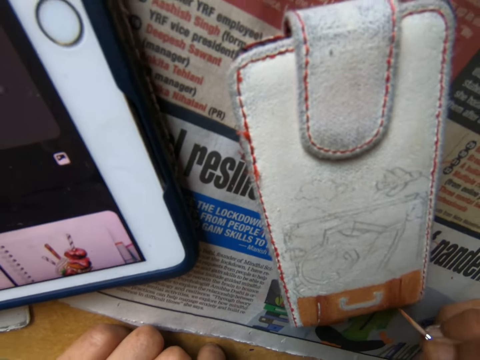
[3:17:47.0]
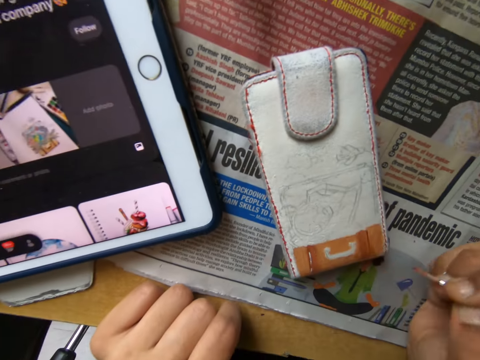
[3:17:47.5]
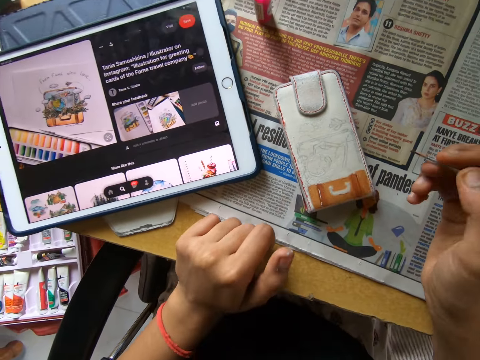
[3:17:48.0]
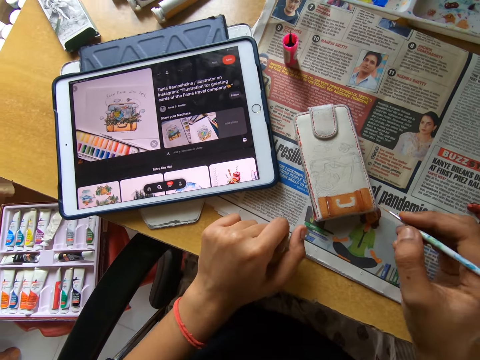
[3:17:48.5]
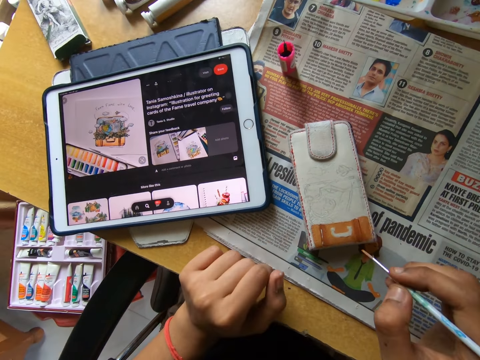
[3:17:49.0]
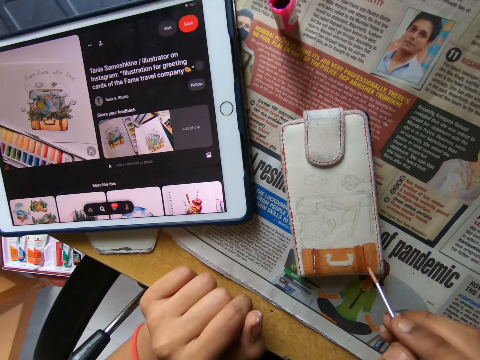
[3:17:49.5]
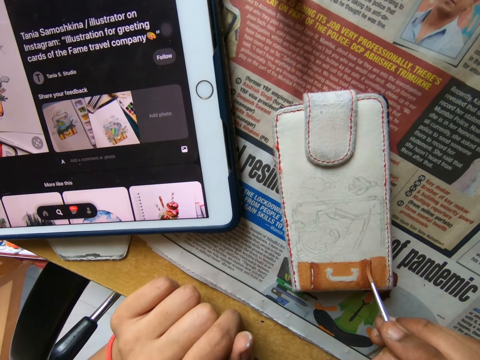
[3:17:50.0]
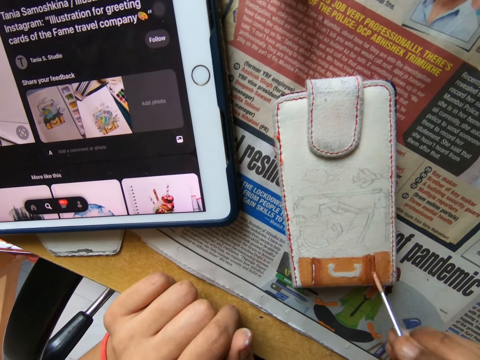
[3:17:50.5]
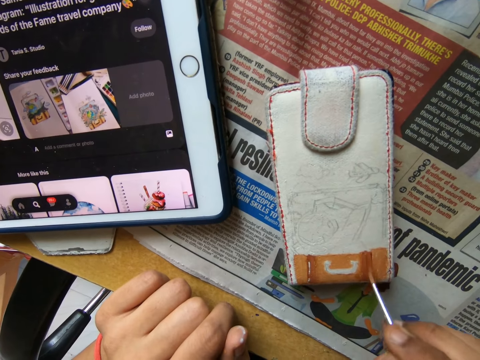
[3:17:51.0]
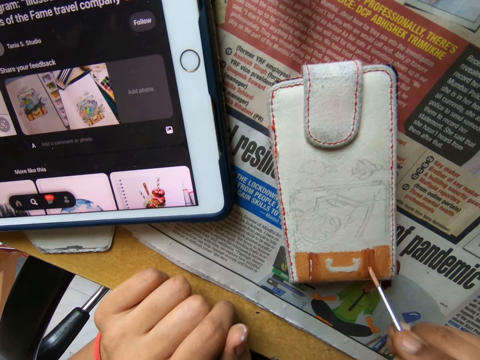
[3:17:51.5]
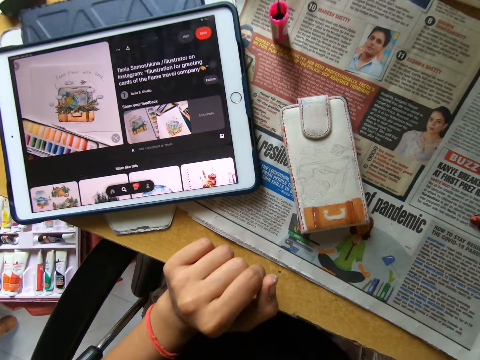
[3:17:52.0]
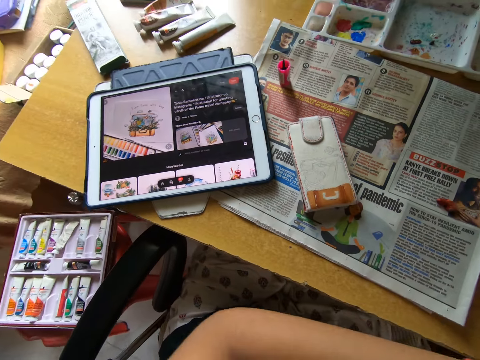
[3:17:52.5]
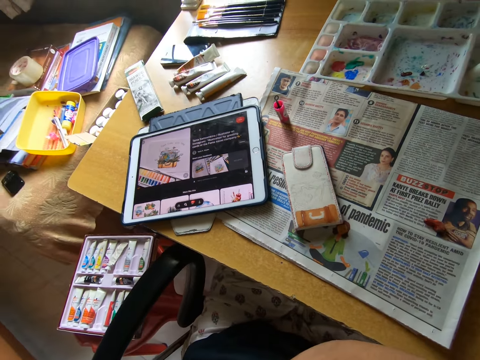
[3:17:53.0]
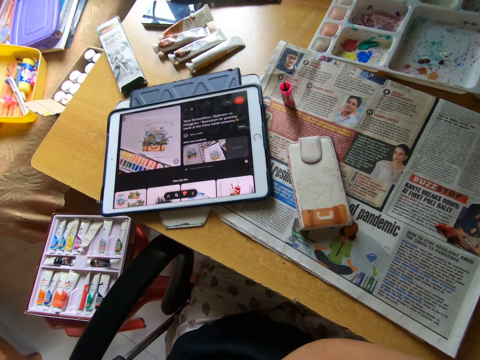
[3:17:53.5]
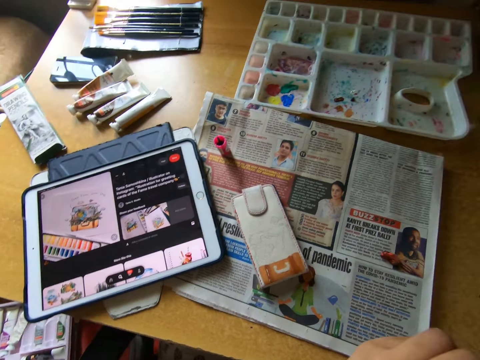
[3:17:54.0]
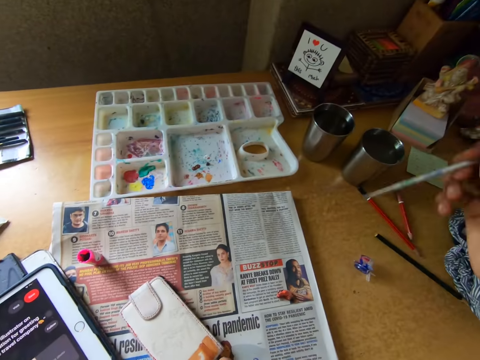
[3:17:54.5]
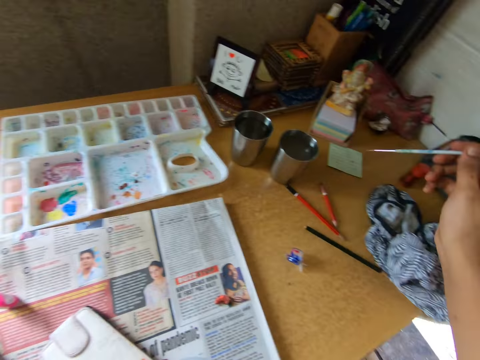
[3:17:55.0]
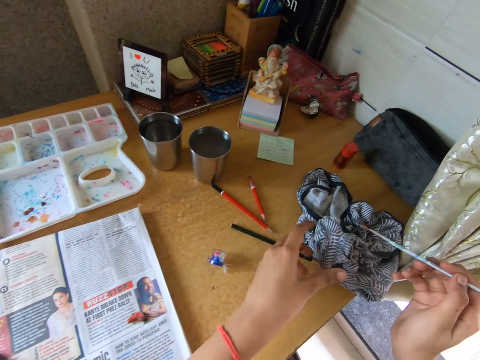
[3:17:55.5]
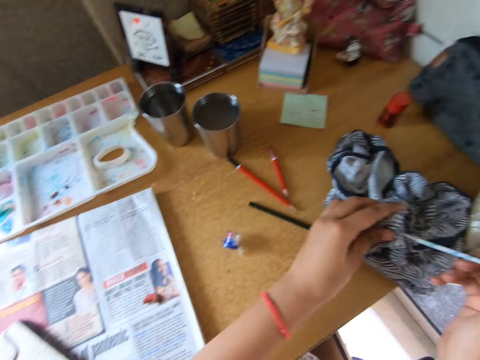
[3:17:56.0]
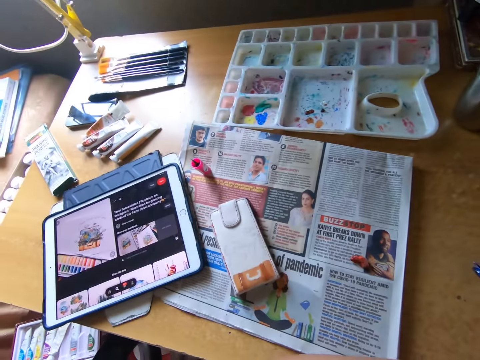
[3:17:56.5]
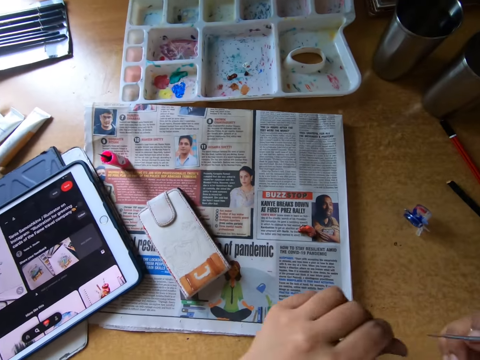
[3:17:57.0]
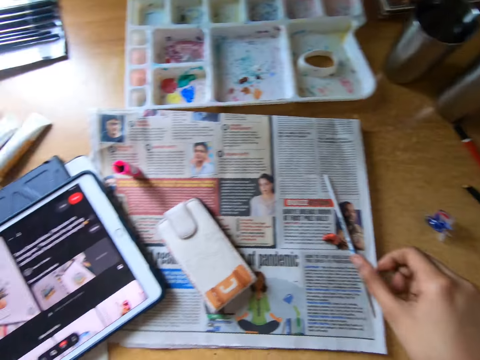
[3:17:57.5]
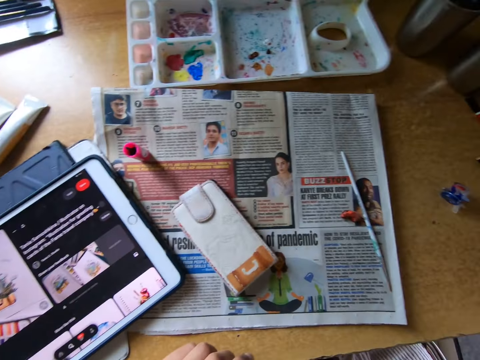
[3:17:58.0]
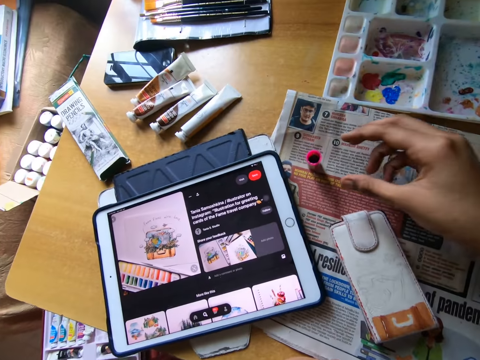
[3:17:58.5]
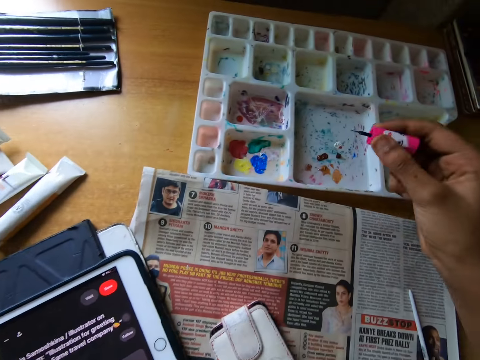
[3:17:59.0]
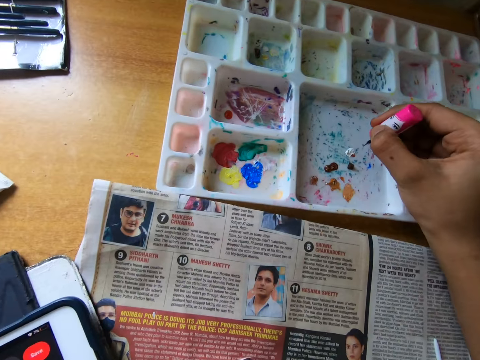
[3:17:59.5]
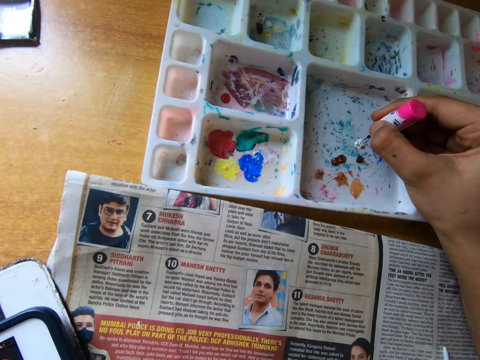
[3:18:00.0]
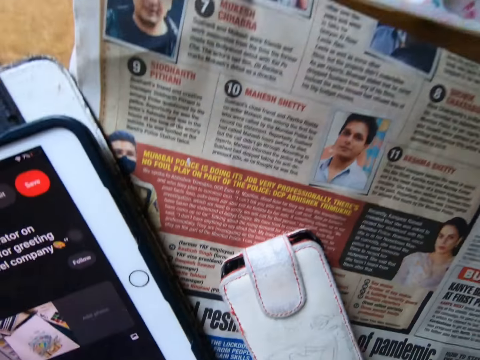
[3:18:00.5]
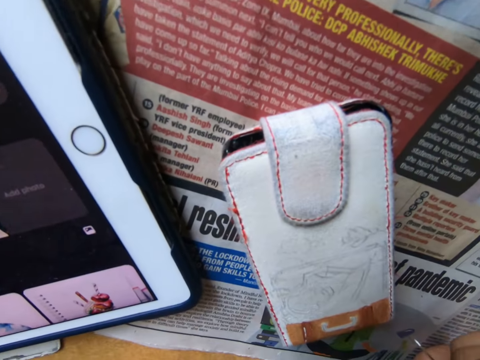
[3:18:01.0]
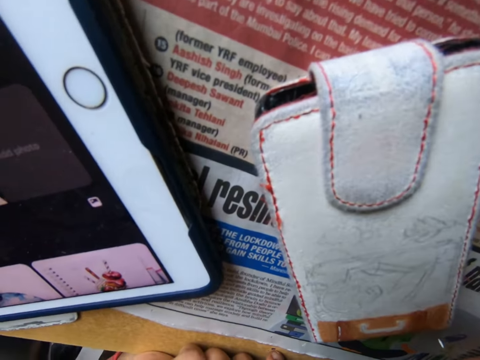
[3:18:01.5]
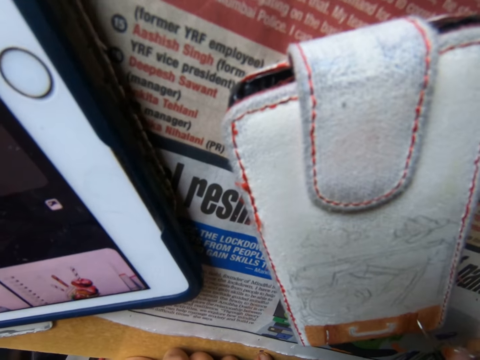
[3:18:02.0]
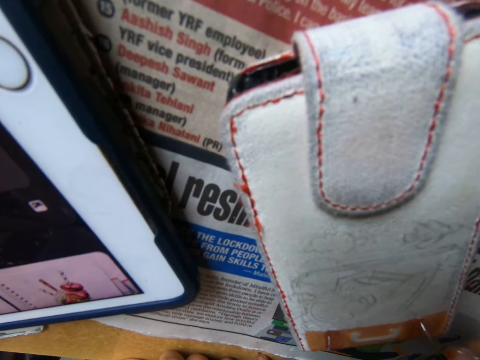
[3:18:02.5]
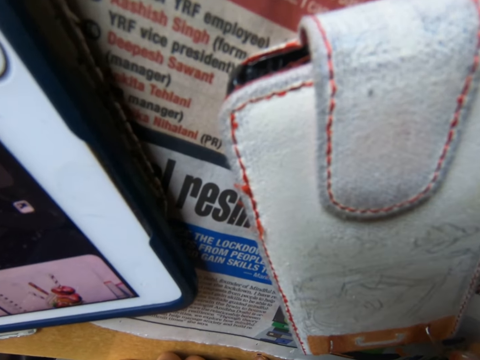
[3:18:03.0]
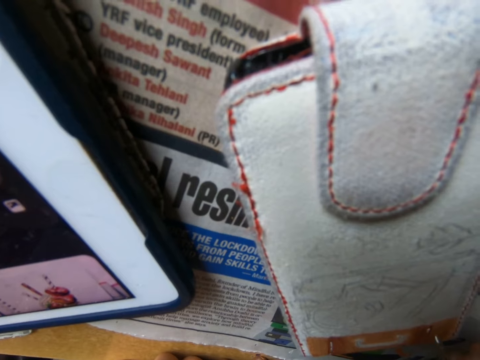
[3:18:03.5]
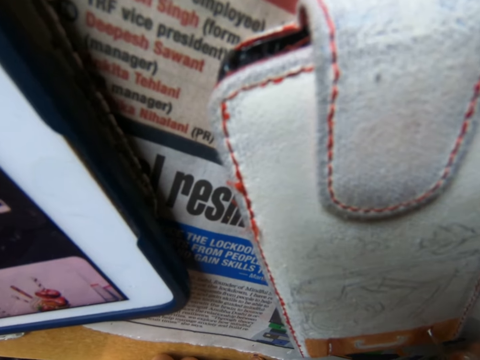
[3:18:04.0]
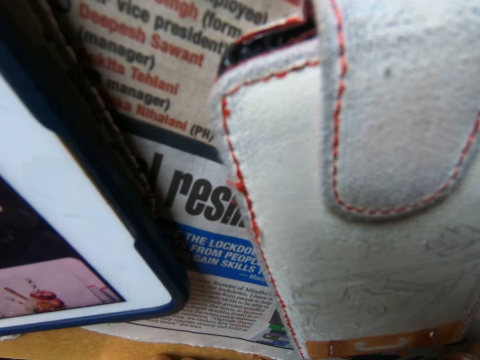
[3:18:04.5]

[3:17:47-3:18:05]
The camera wearer looks around. He paints something with a paintbrush. He looks around, moves his hand, and looks around. He cleans the paintbrush in his right hand on the cloth on the table with both hands. He dips the paintbrush in his right hand into the cup of water on the table. He cleans the paintbrush in his right hand on the cloth on the table with both hands. He picks up a piece of cloth on the table. He looks around. He drops the paintbrush in his right hand on the table. He looks around. He picks the smaller brush from the table with his right hand. He scoops paint from the pallet on the table with the smaller brush in his right hand. He paints on the phone pouch on the table with the smaller brush in his right hand.

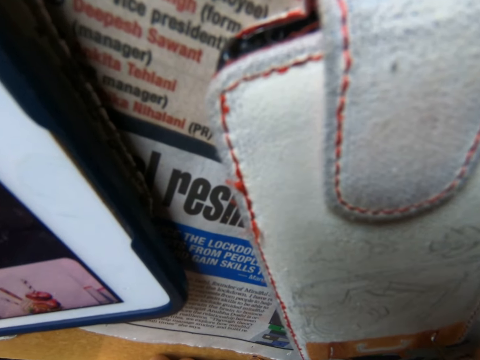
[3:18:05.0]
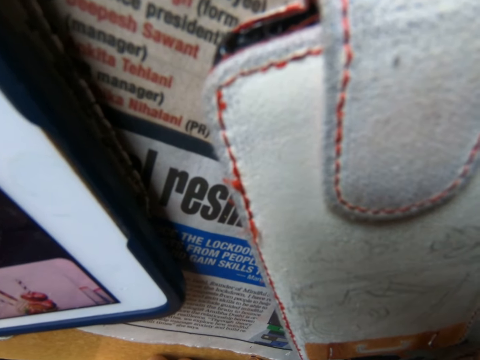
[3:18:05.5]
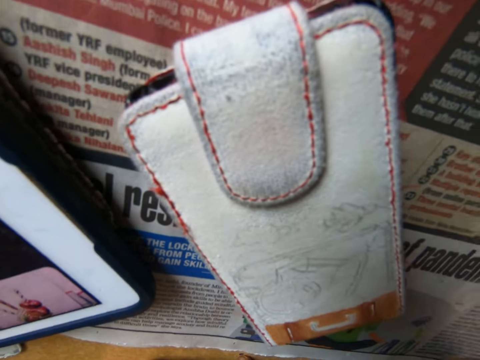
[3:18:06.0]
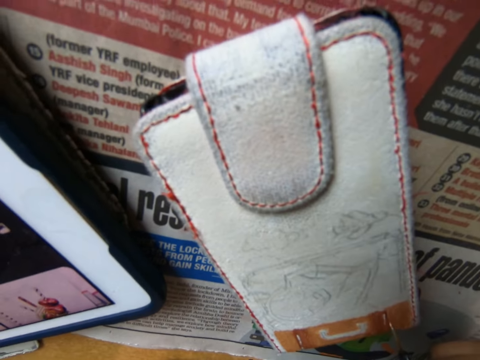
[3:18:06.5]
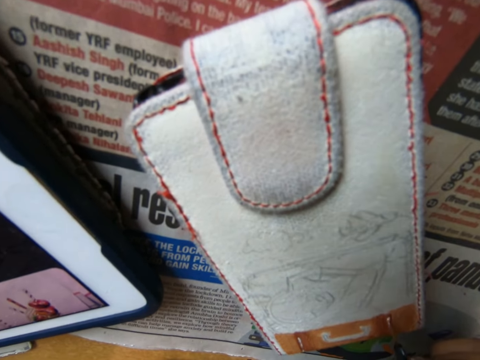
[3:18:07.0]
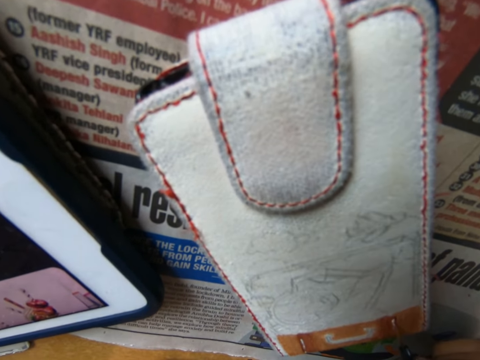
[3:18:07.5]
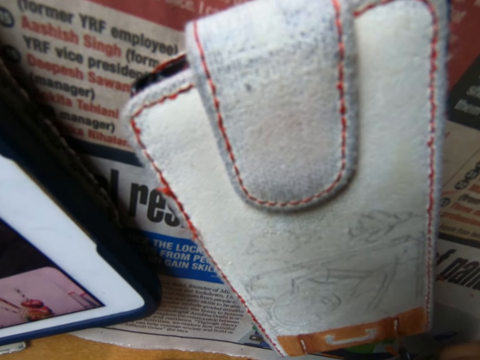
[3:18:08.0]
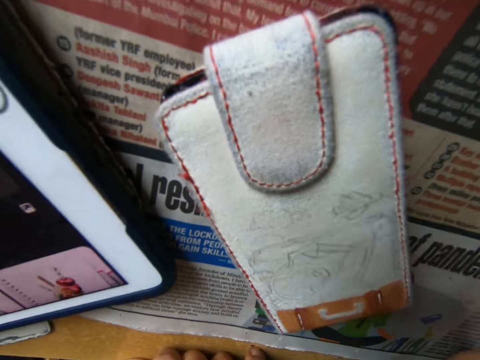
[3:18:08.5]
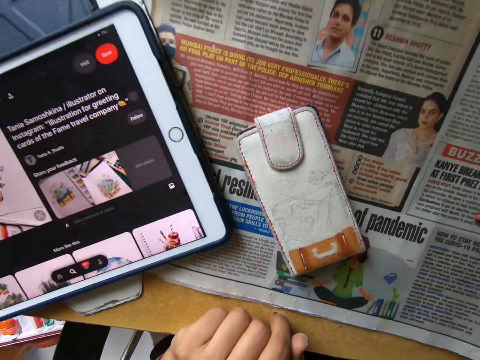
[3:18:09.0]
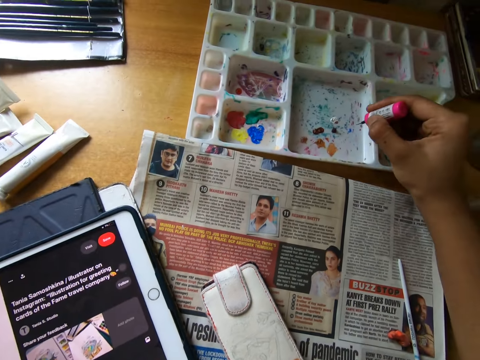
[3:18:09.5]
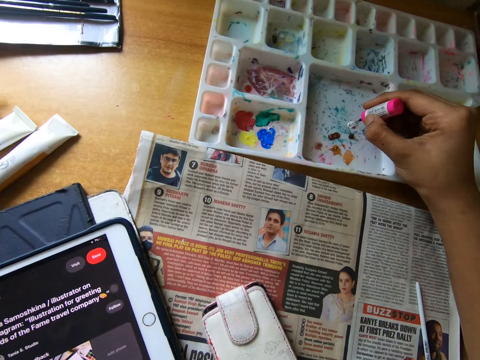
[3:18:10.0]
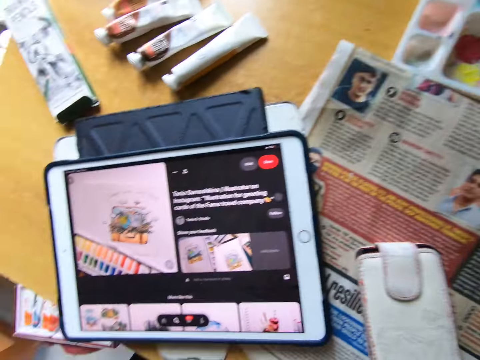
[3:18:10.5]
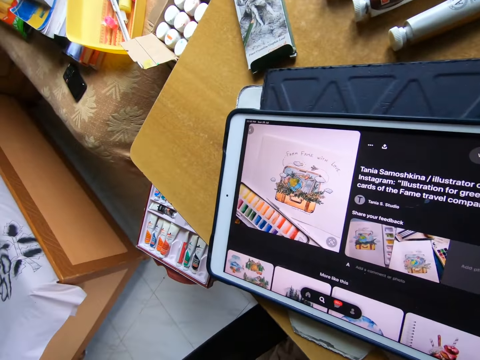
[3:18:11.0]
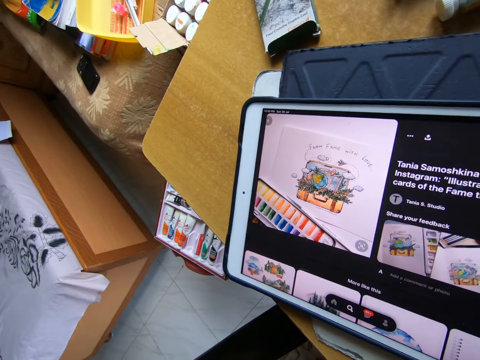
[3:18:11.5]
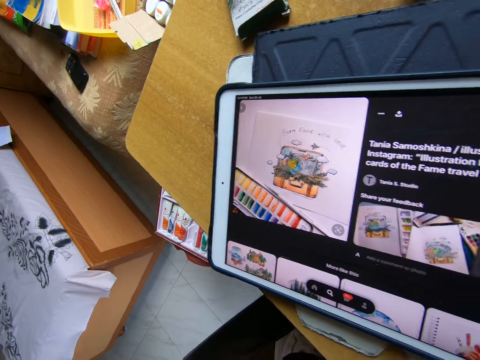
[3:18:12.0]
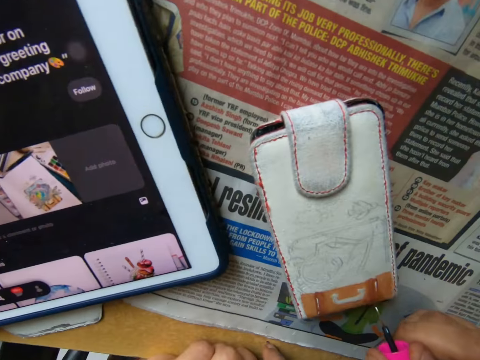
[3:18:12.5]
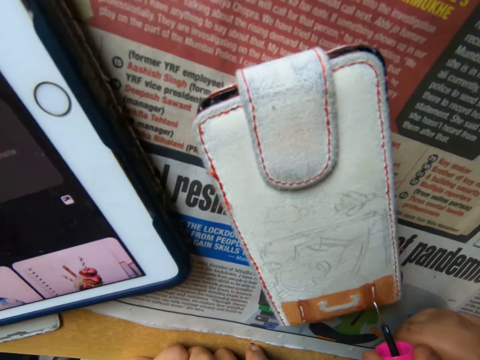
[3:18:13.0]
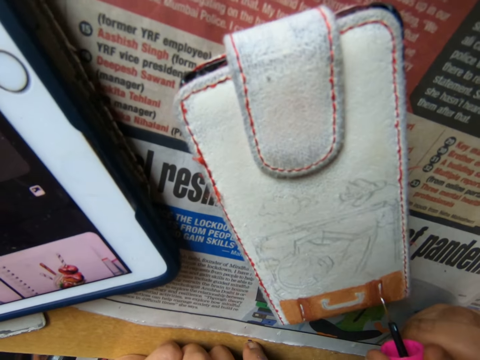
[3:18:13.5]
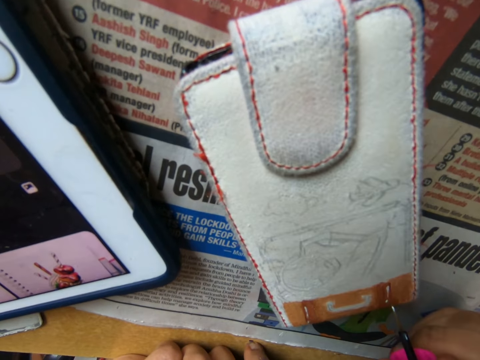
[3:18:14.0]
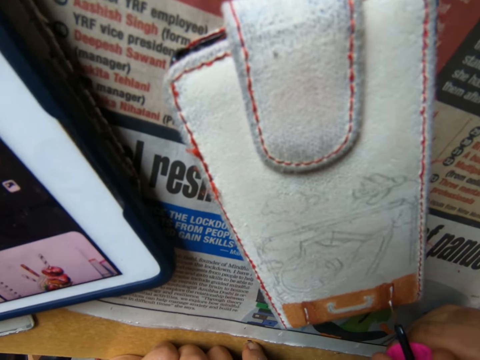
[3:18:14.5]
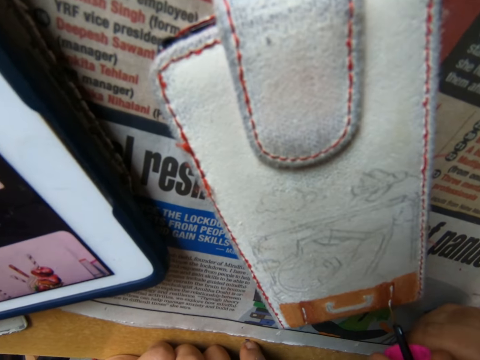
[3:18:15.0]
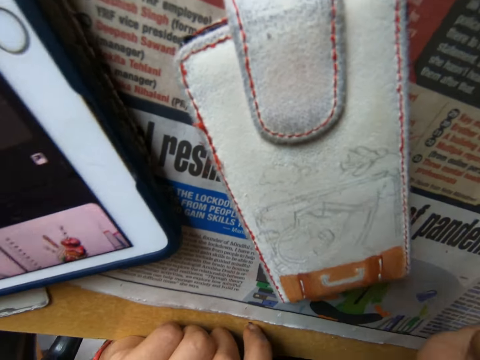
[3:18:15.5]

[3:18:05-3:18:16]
The camera wearer looks around. He paints something with a nail polish brush. He looks around. He scoops paint from the pallet on the table with the smaller brush in his right hand. He looks at the iPad. He paints on the phone pouch on the table with the smaller brush in his right hand.
